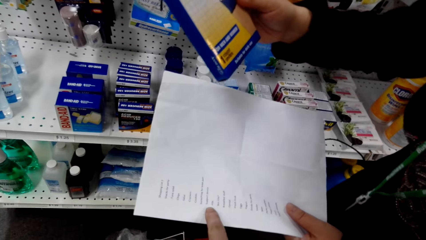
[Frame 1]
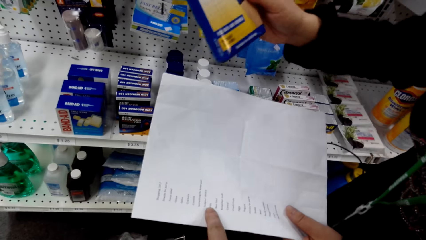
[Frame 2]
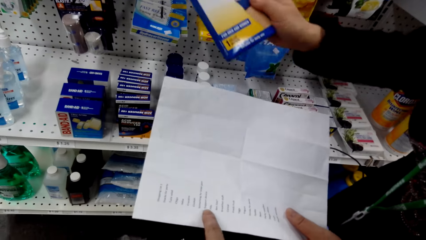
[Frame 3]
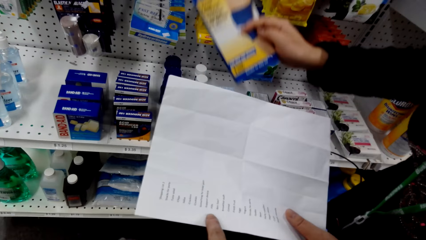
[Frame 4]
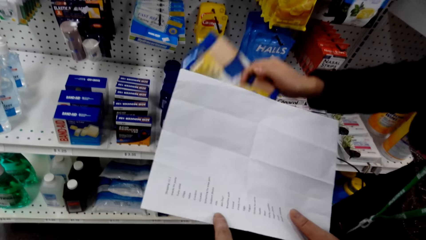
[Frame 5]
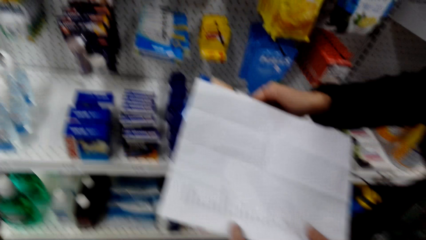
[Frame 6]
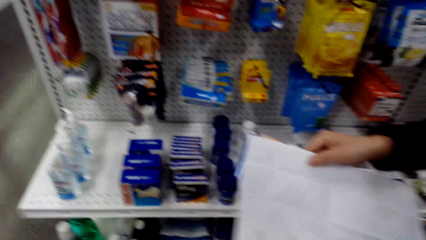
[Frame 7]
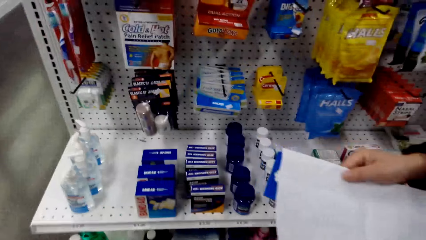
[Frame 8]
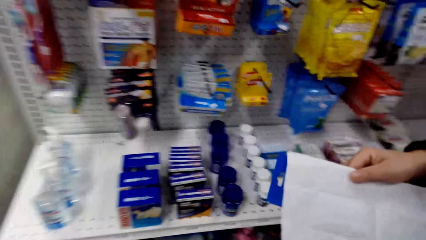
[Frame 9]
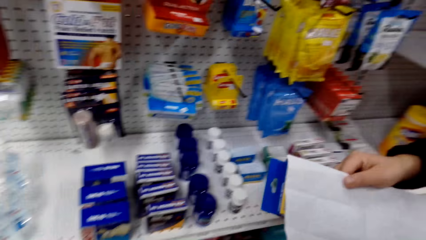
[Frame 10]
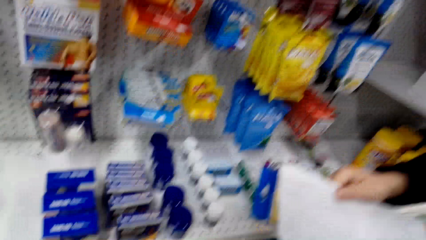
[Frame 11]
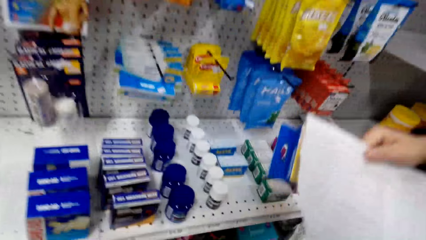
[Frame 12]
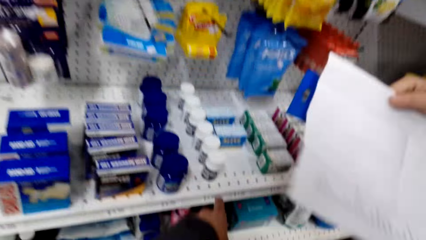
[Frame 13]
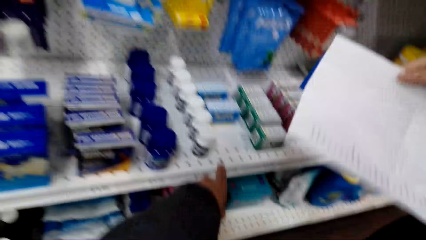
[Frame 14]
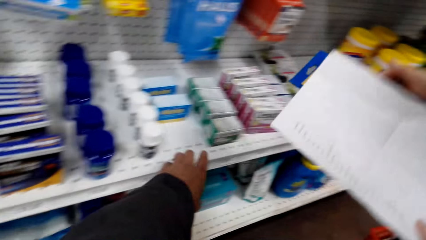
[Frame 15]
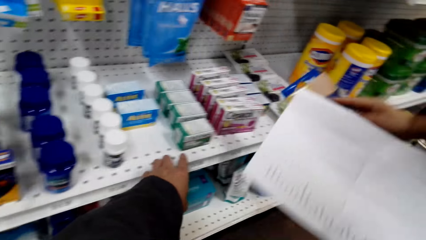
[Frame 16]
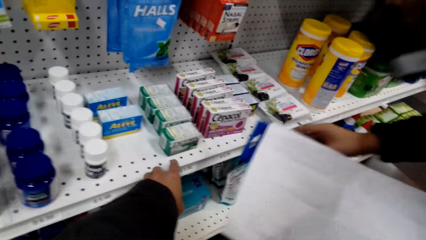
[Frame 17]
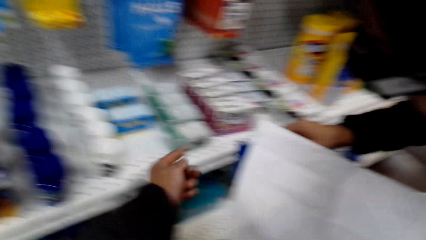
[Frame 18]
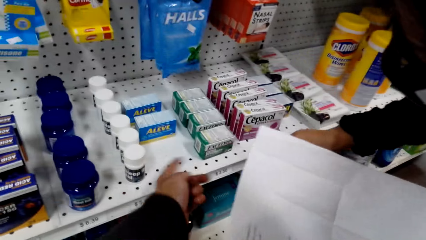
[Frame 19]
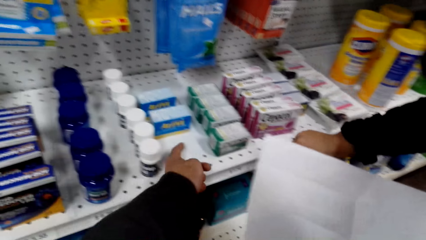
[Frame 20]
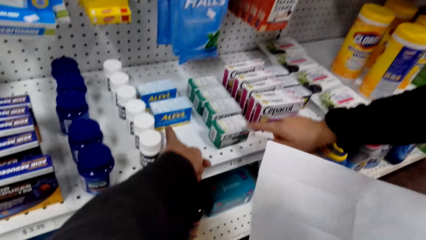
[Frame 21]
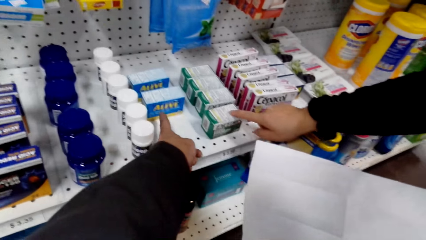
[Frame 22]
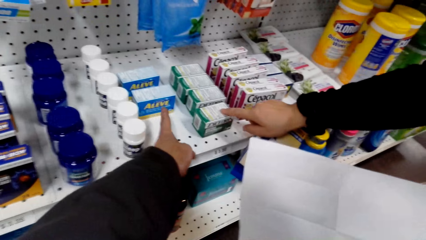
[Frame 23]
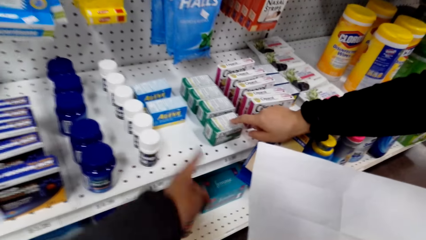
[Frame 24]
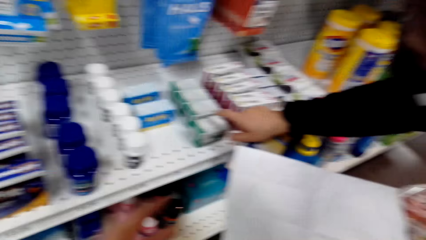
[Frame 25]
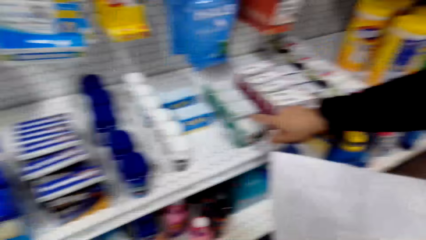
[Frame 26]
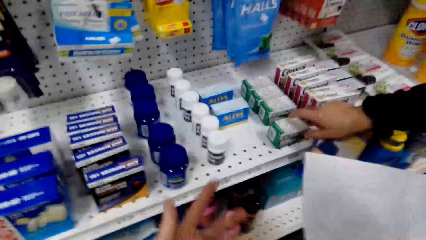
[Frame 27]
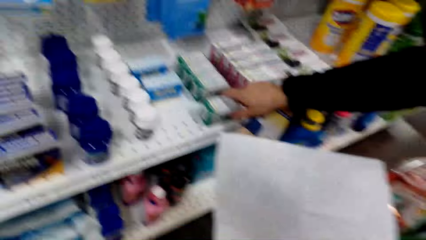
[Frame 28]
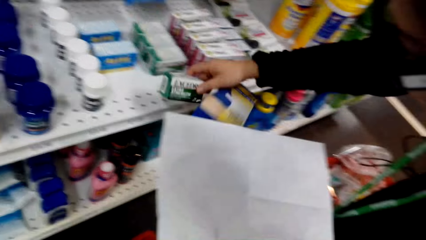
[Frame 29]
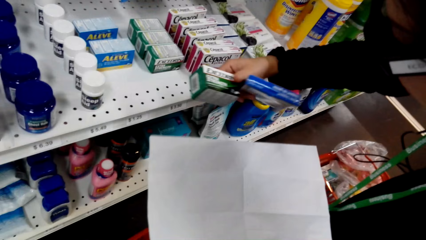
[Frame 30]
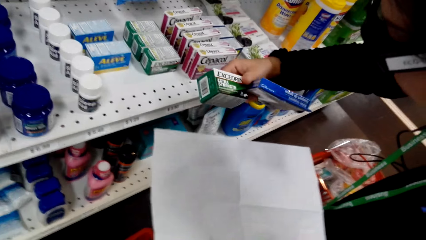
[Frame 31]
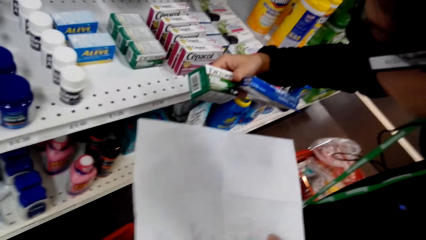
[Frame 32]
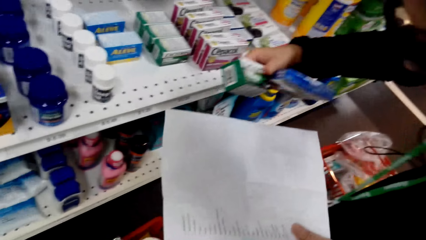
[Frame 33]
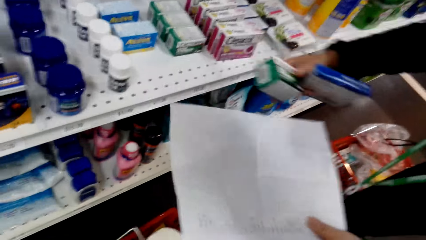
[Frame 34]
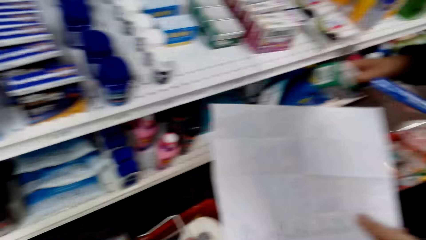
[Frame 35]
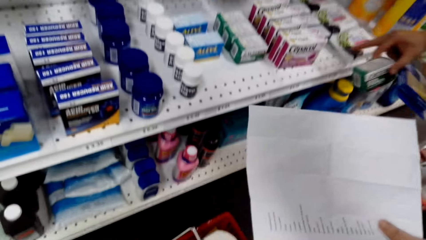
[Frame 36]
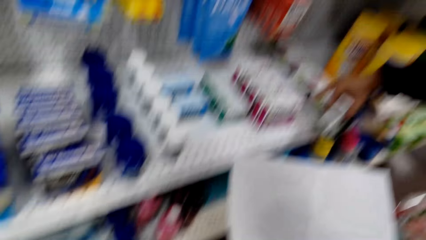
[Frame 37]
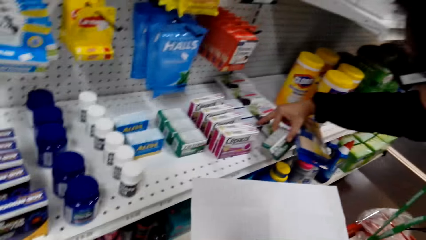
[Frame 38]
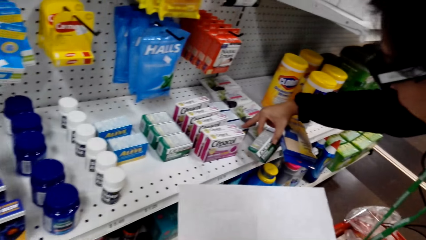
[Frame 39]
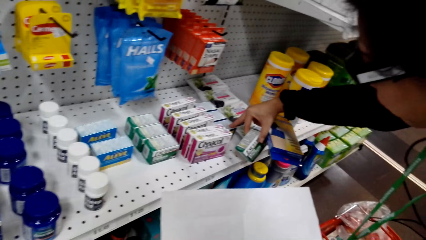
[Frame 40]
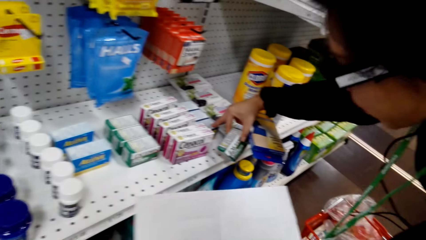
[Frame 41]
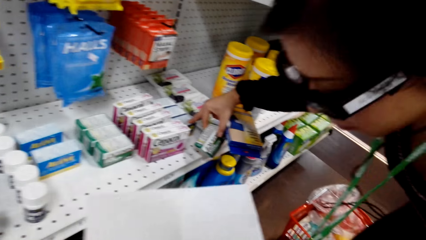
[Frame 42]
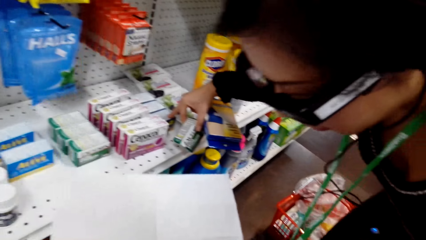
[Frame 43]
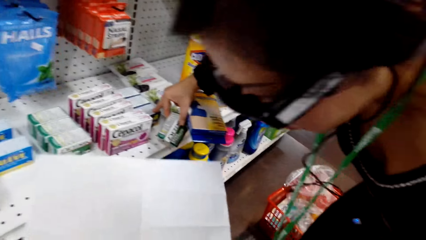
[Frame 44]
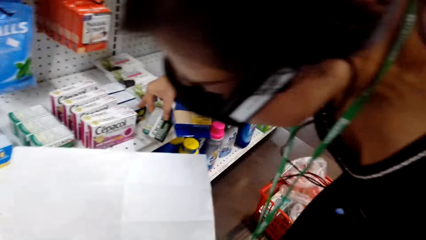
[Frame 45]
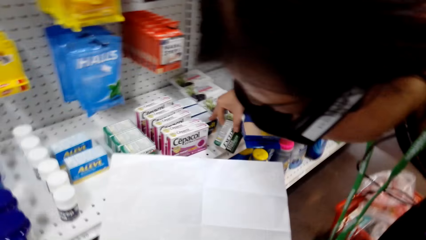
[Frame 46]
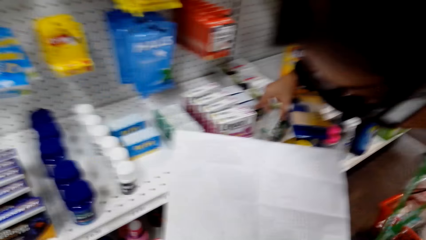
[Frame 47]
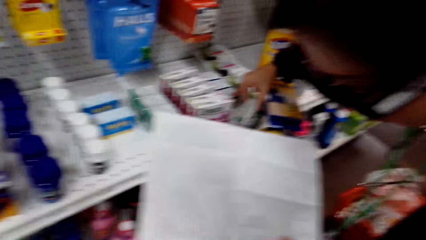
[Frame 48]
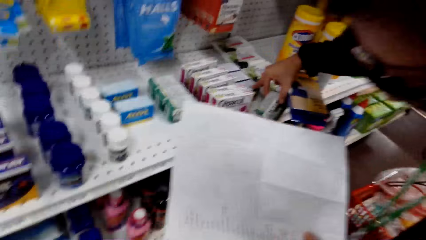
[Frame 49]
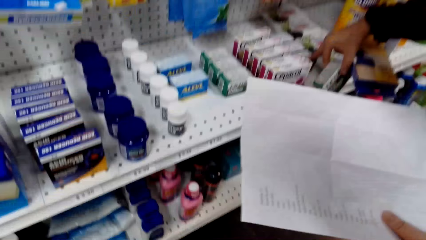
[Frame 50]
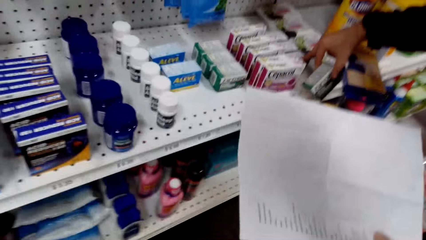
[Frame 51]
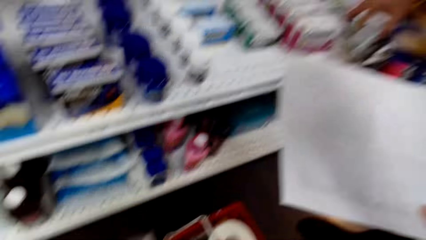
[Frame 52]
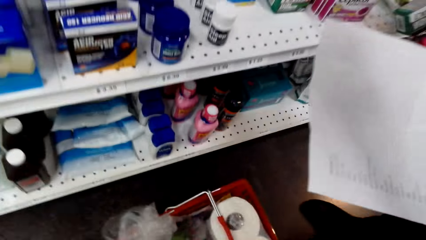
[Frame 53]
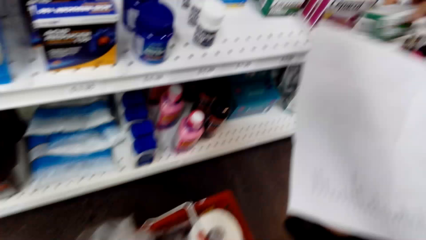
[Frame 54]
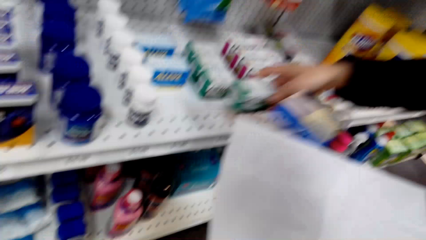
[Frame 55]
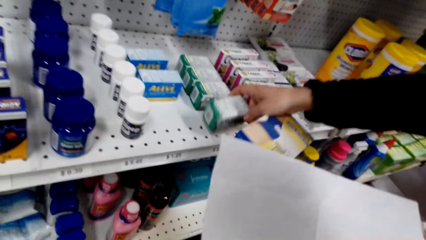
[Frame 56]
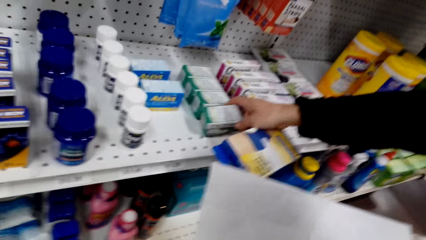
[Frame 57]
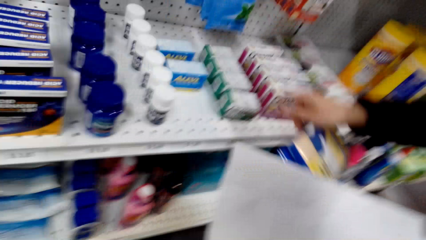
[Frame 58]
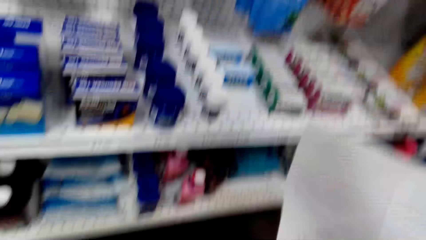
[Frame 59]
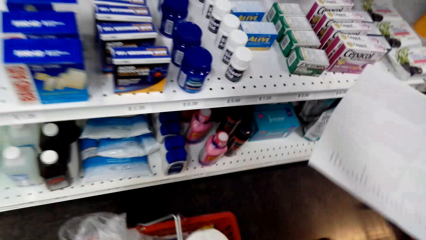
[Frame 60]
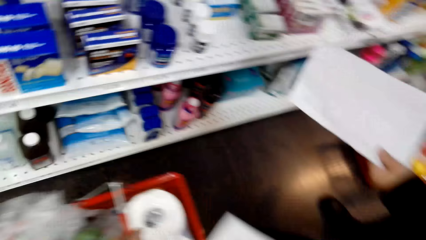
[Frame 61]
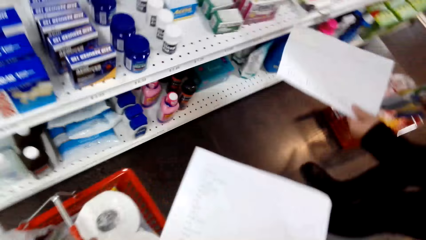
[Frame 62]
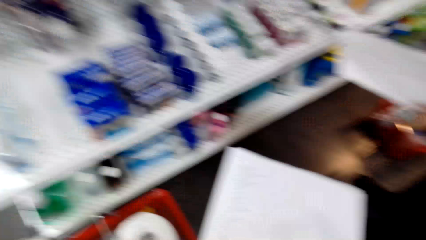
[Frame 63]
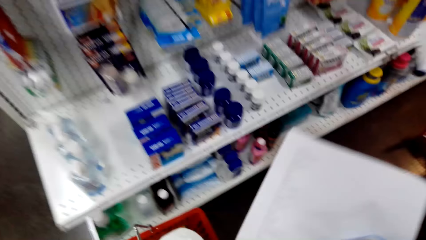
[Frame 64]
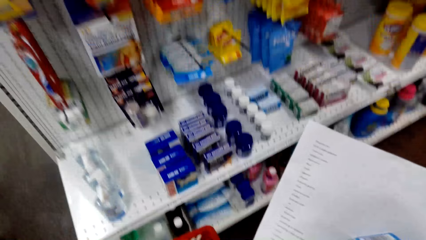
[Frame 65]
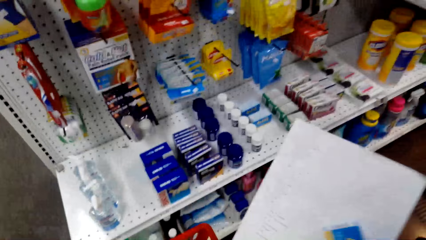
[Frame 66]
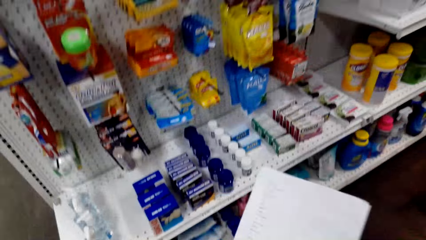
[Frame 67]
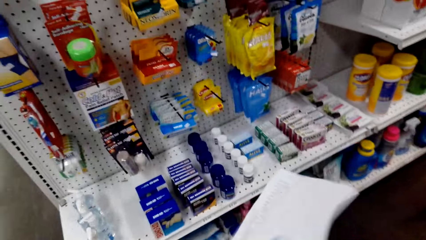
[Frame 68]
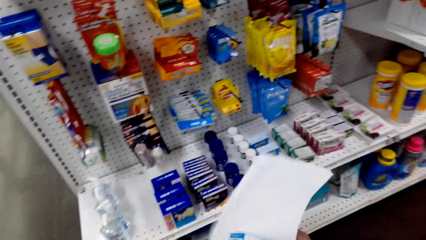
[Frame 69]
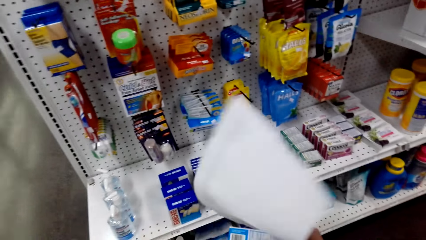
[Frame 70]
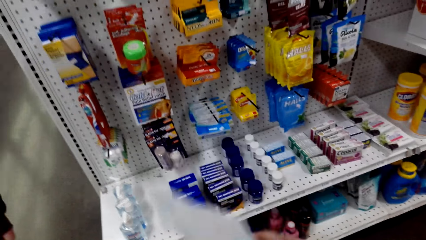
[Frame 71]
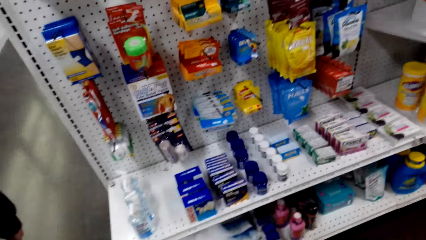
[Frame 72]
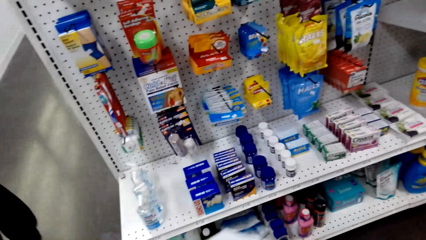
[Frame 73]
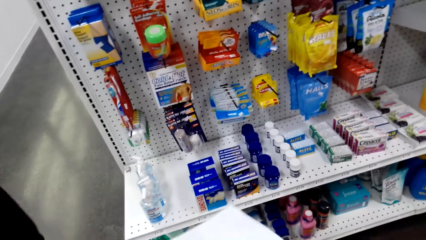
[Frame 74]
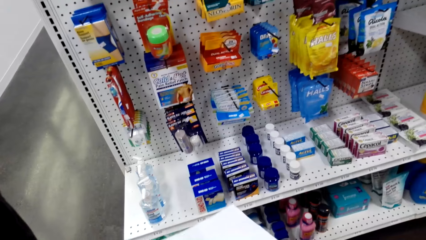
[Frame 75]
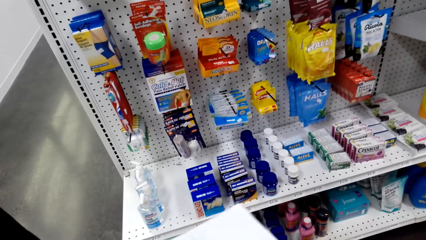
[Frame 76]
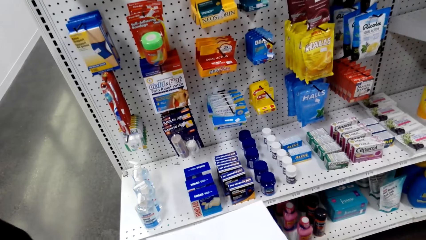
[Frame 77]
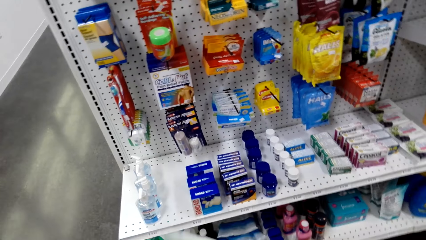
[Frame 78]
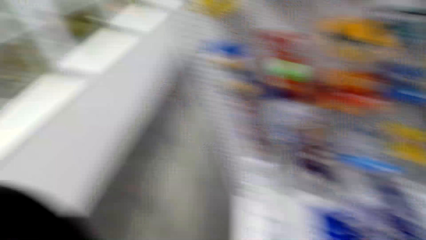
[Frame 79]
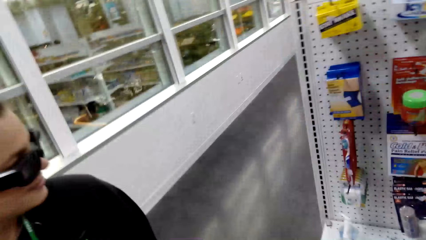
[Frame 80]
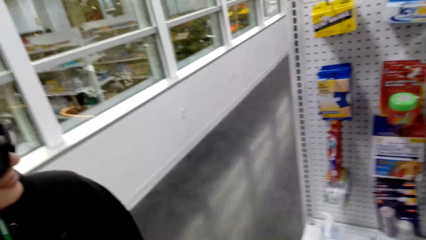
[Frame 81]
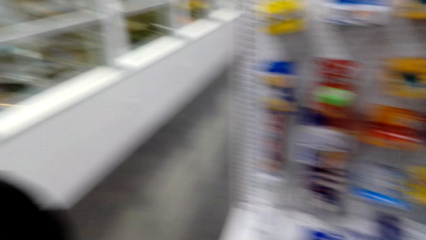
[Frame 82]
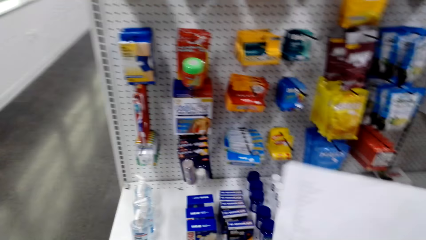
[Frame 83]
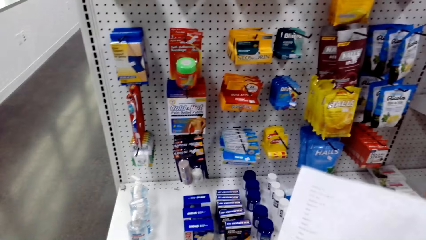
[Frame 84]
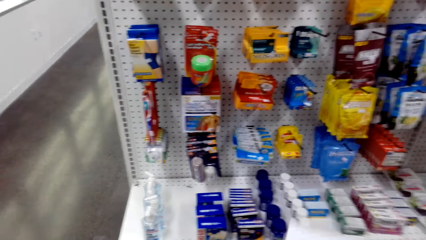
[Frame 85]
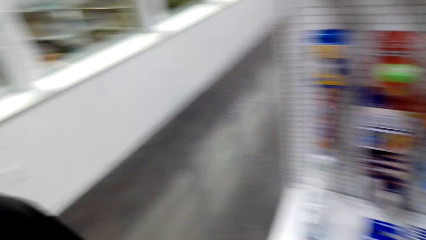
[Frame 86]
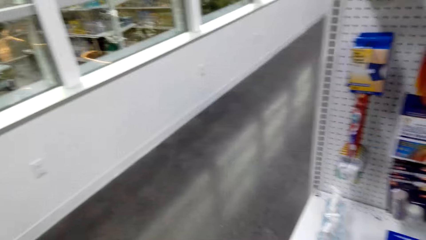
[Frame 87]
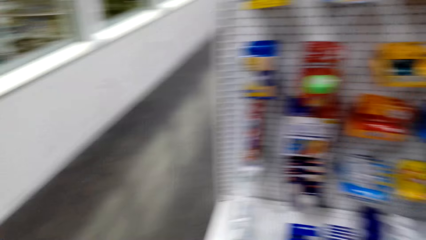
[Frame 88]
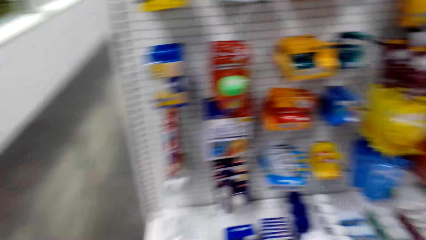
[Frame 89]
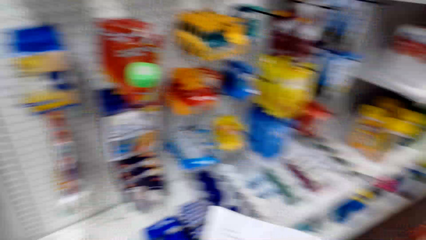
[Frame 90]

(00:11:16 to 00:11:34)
The camera wearer holds a paper. A man holds a paper. The camera wearer turns around. The man holds the paper. The camera wearer turns around. The man holds the paper and holds a packet. The camera wearer points at the box in the shelf. They turn around. The man holds the paper. The camera wearer turns around.
